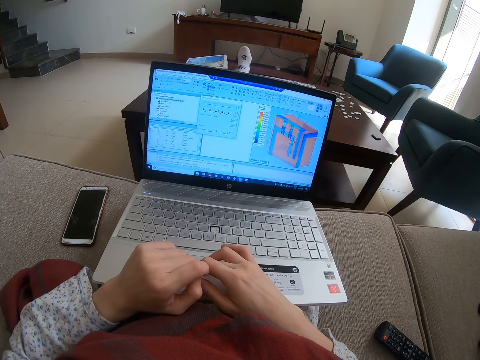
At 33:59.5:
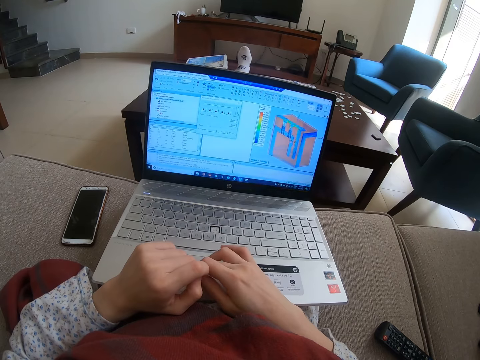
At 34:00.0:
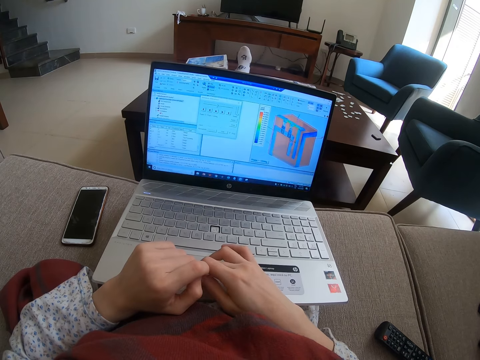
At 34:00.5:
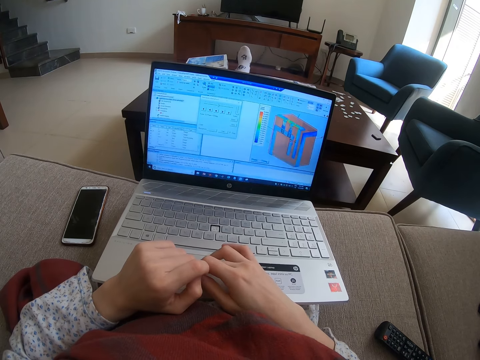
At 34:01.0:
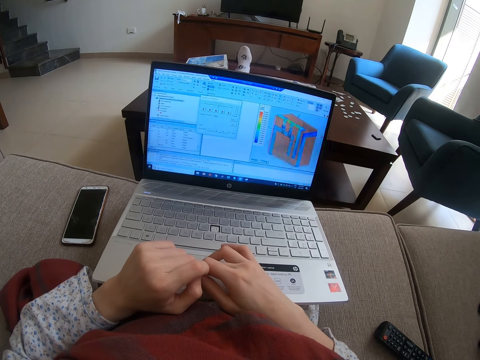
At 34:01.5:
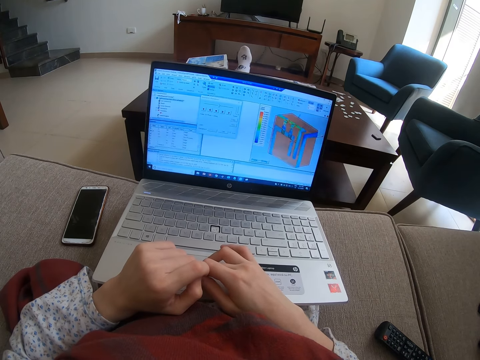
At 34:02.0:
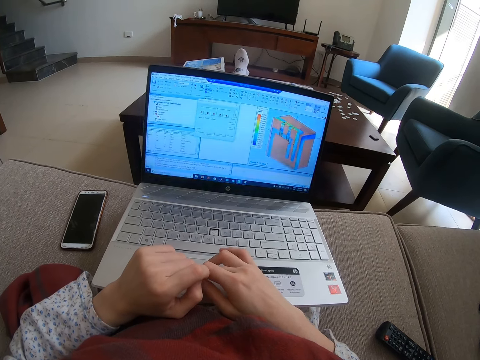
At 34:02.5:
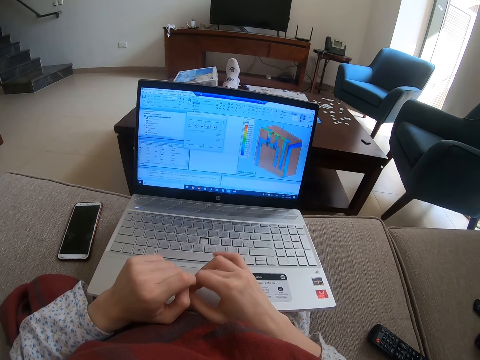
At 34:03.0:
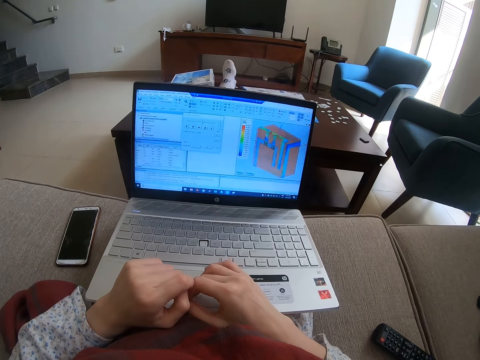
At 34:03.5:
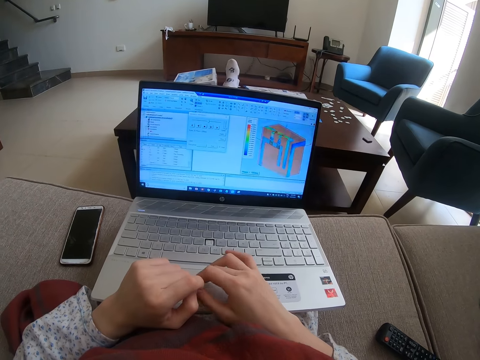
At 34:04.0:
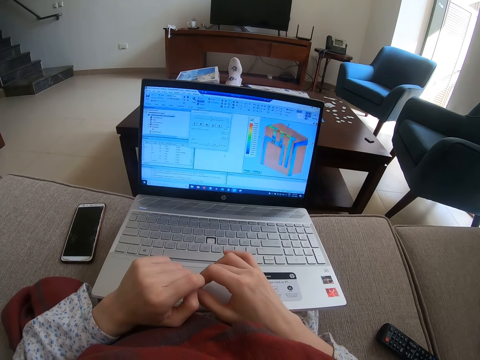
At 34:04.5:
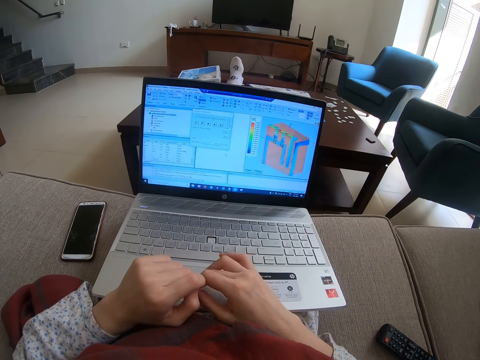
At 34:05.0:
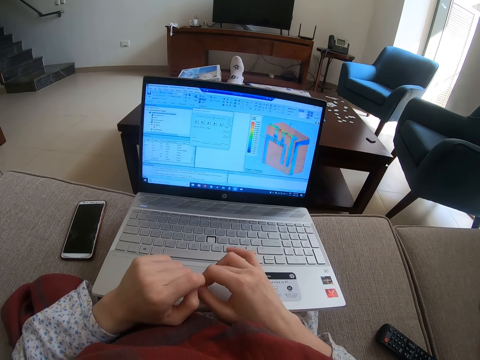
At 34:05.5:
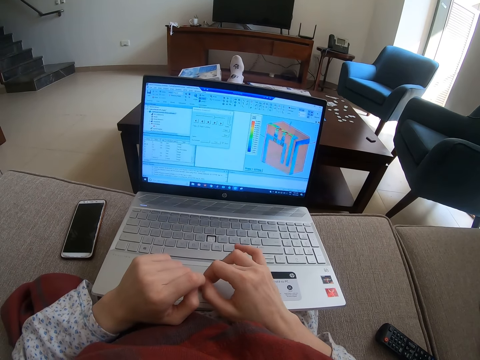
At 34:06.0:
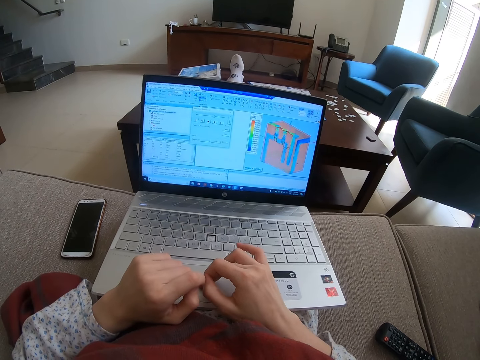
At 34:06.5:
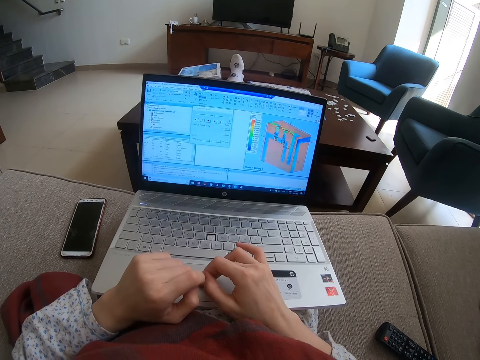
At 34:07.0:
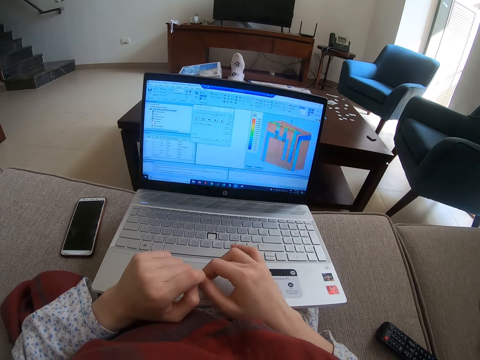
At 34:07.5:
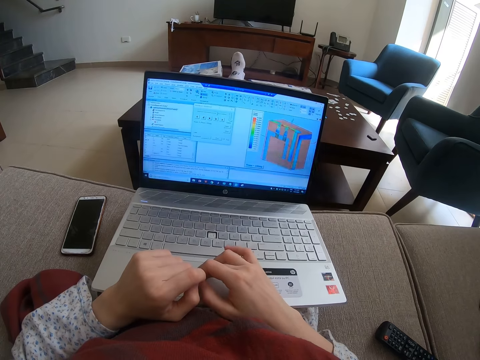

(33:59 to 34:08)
The camera wearer looks at the laptop. They use the laptop.

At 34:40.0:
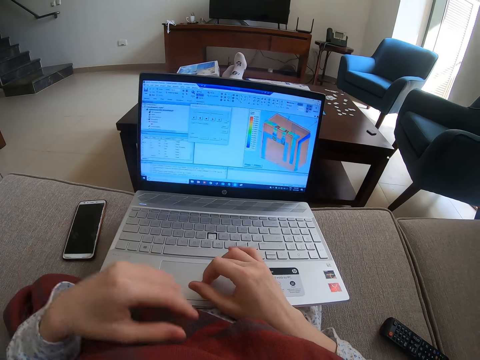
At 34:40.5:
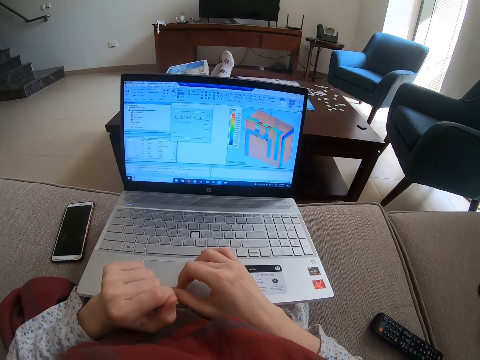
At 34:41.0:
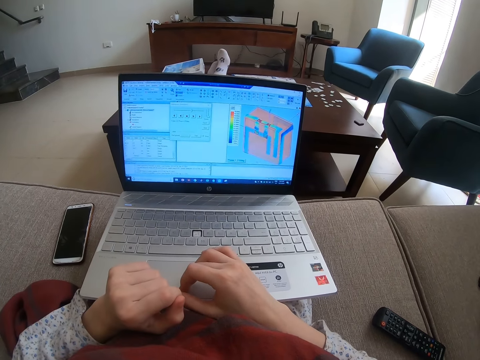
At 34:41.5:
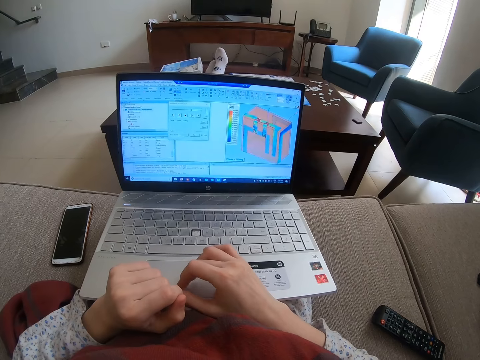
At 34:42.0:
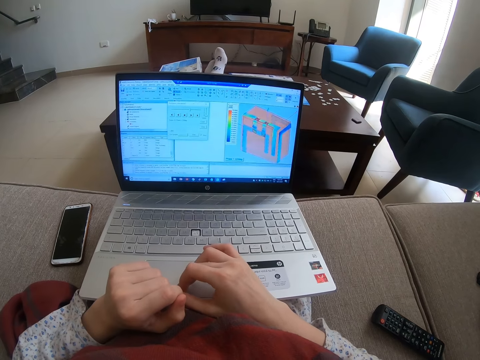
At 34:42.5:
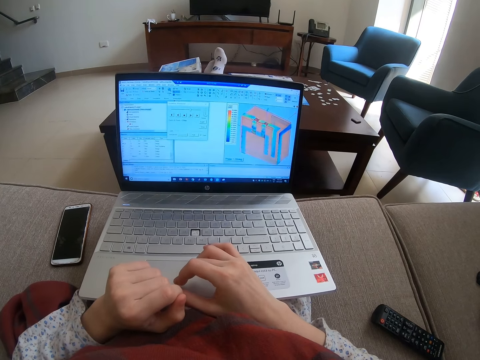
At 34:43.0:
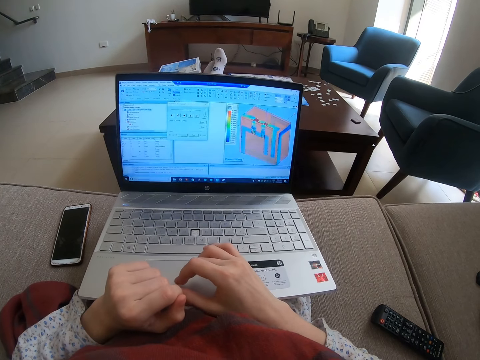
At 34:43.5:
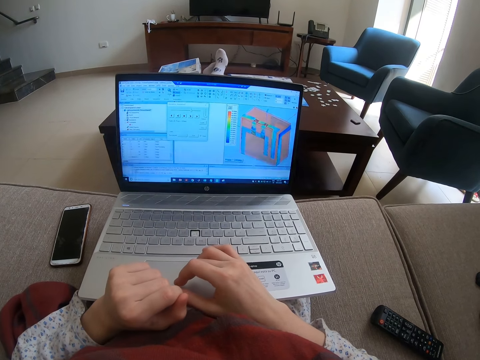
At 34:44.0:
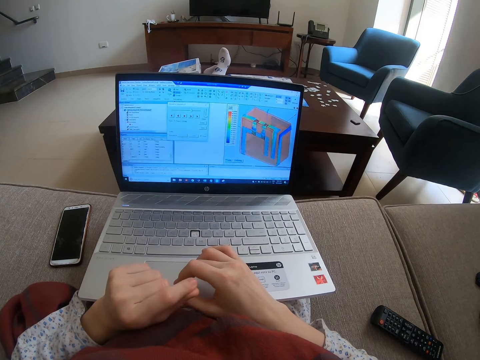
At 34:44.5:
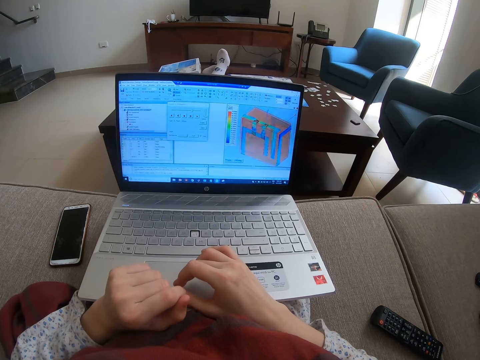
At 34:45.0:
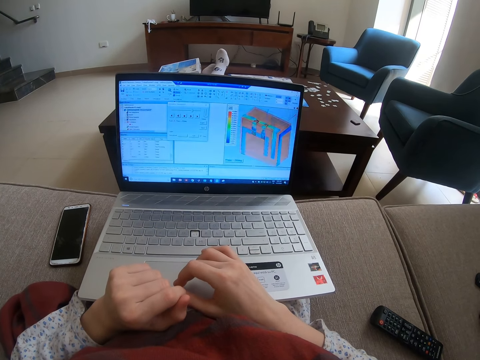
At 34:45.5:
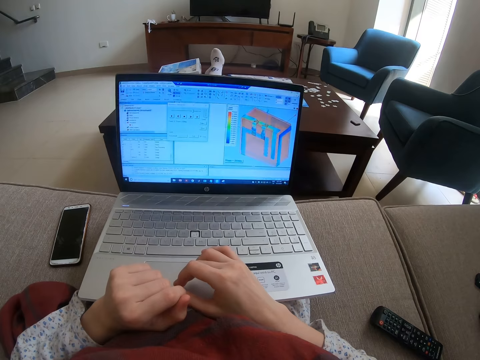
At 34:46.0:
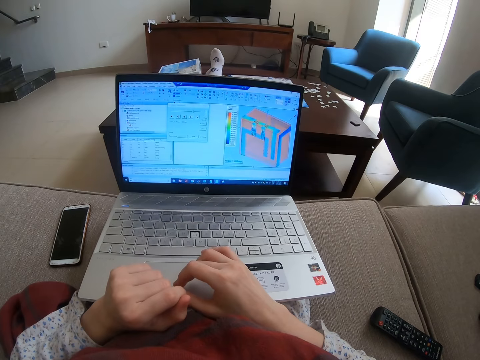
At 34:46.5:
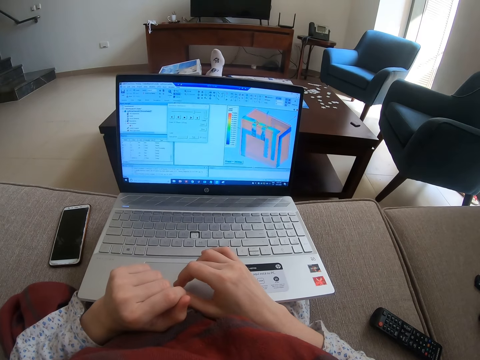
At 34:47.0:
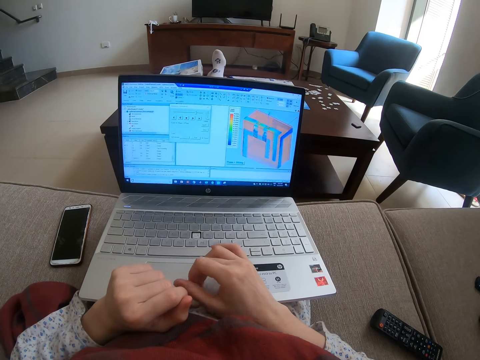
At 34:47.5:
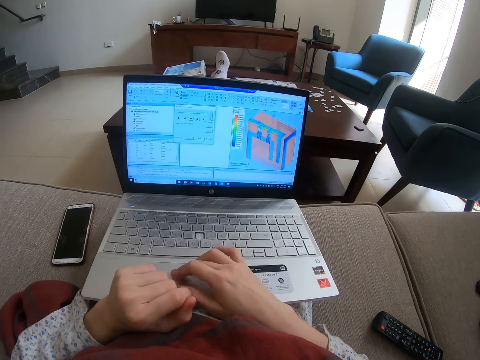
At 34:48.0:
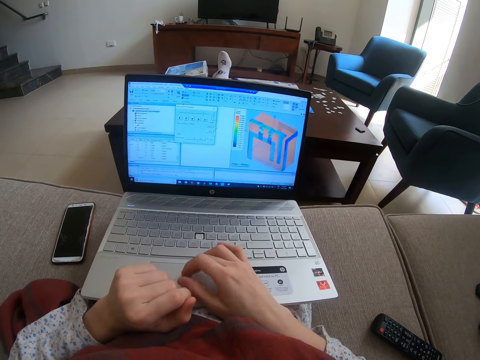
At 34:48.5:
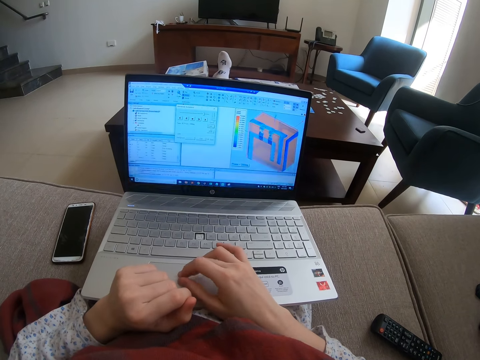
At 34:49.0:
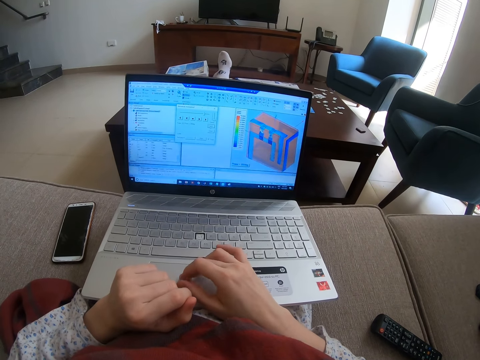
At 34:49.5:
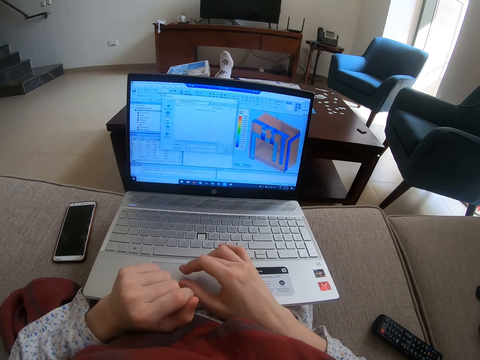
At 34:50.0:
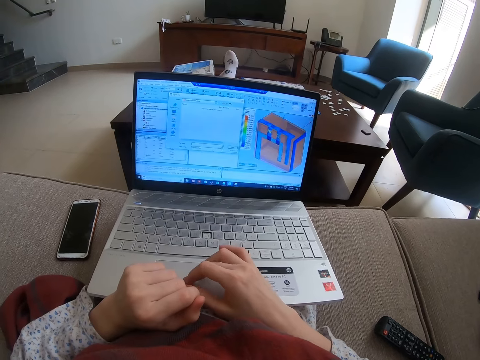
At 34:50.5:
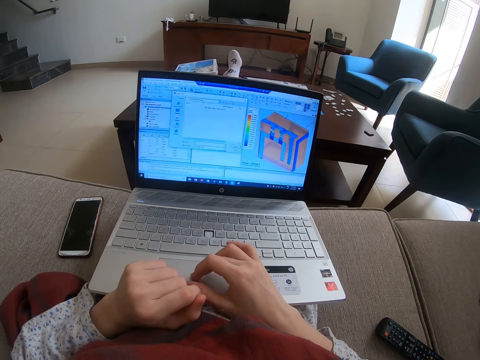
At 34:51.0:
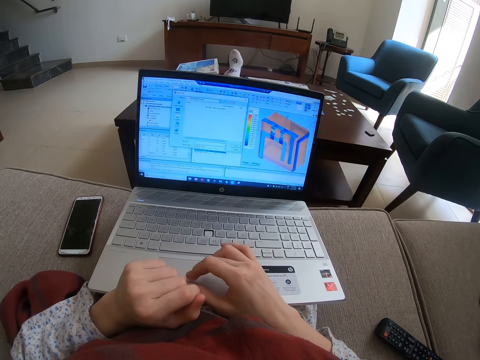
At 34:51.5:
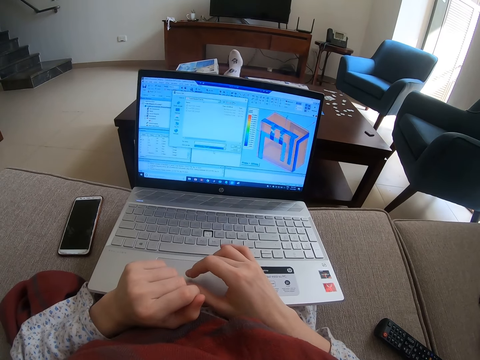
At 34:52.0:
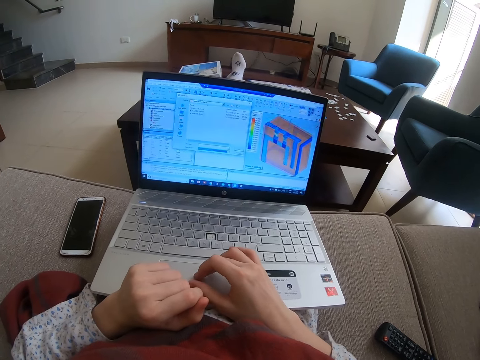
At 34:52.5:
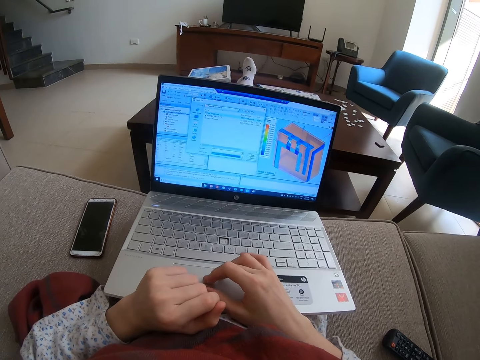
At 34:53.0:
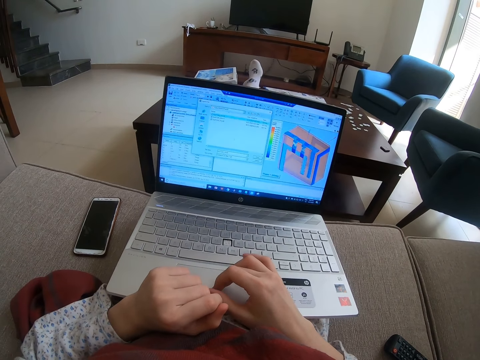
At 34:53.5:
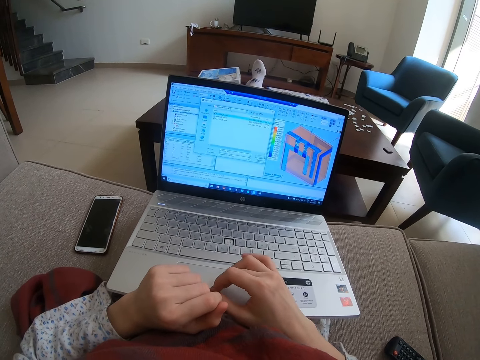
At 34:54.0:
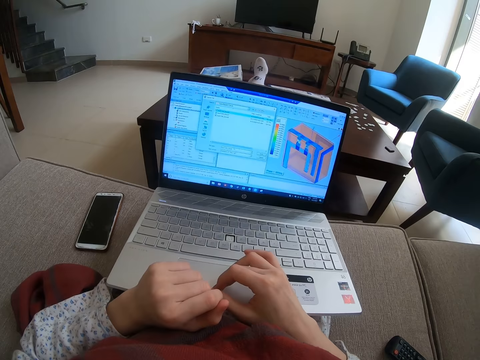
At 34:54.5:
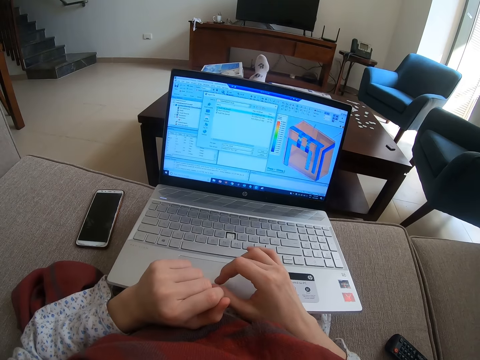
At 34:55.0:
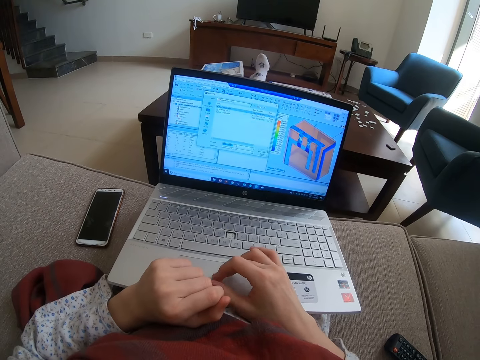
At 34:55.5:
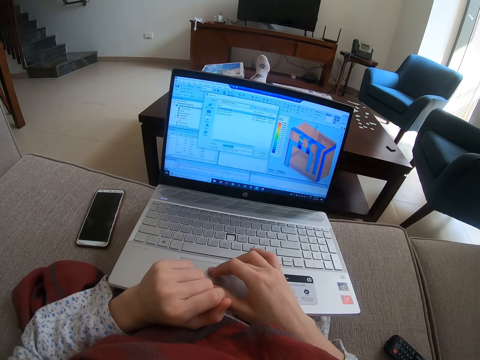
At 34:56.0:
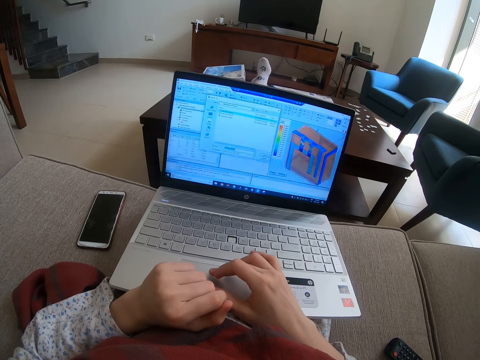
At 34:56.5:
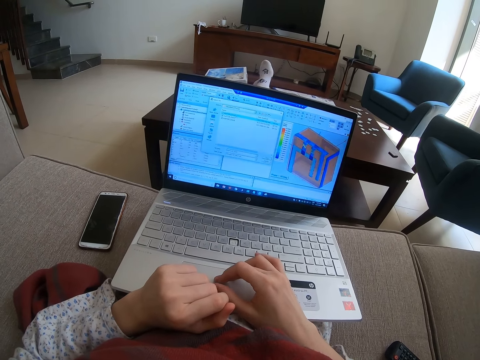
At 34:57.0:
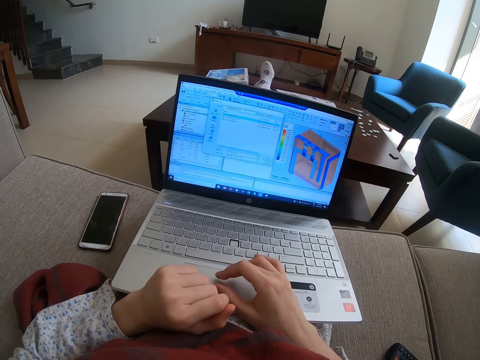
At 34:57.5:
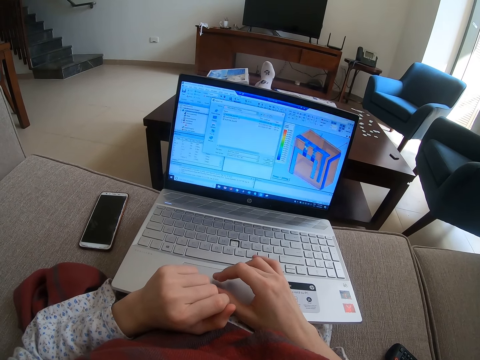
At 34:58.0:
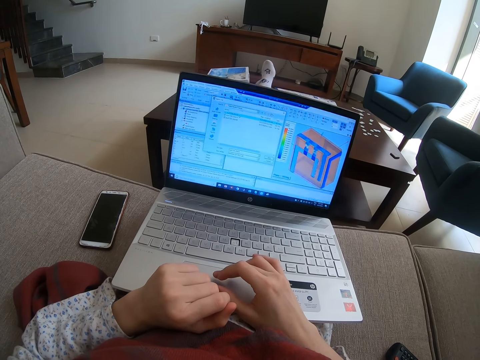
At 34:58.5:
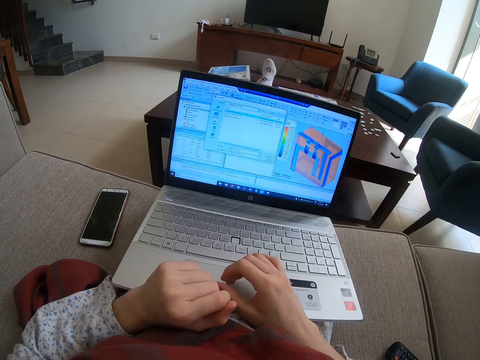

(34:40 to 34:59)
The camera wearer looks at the laptop. They use the laptop. They look at the laptop. They use the laptop.
